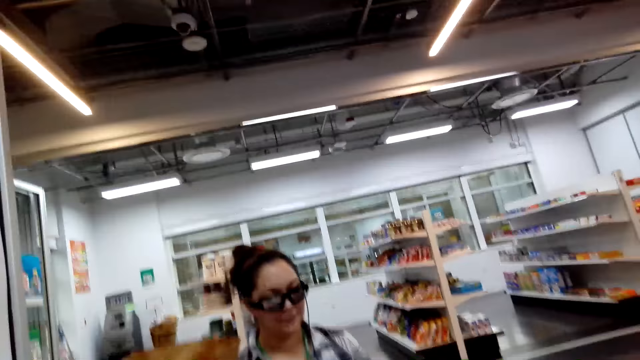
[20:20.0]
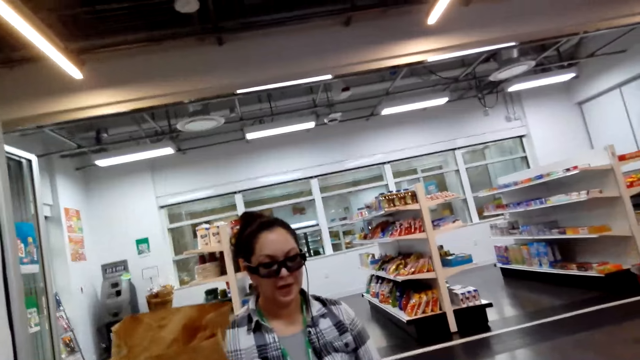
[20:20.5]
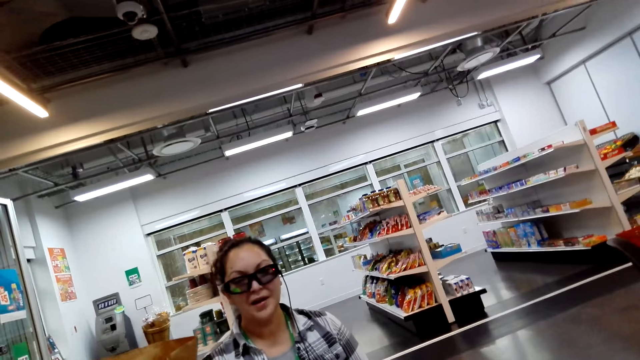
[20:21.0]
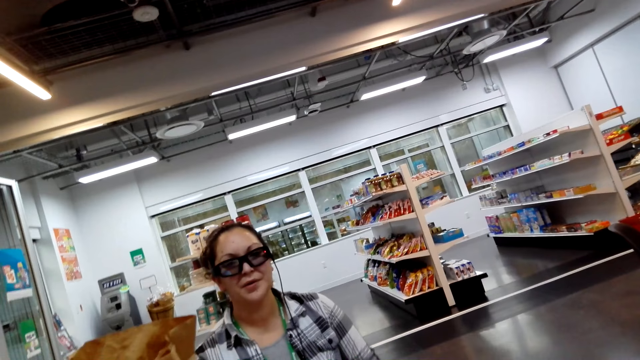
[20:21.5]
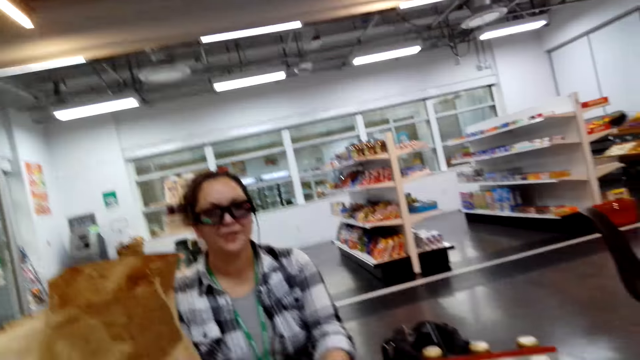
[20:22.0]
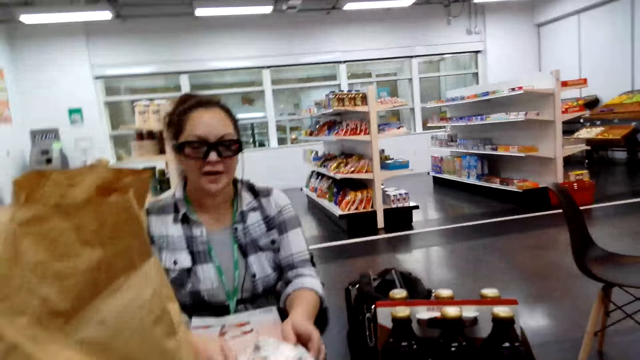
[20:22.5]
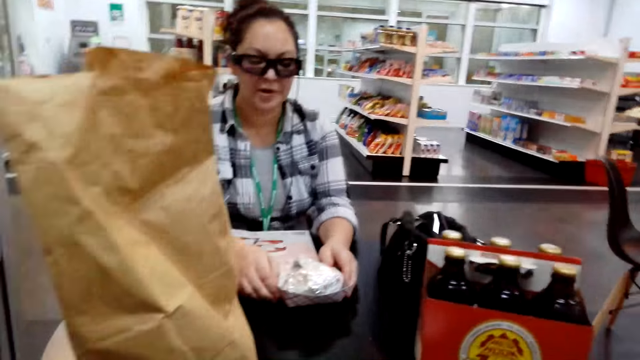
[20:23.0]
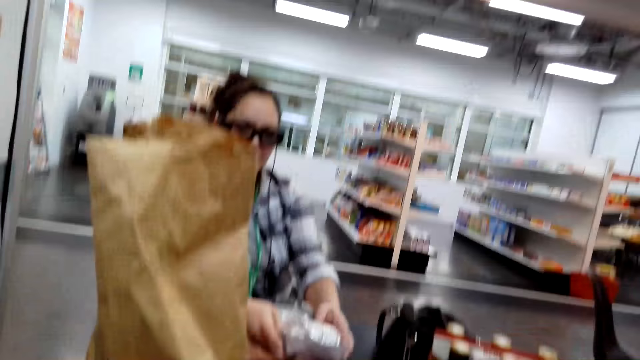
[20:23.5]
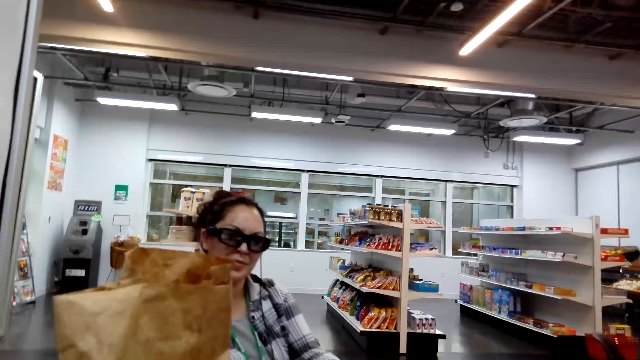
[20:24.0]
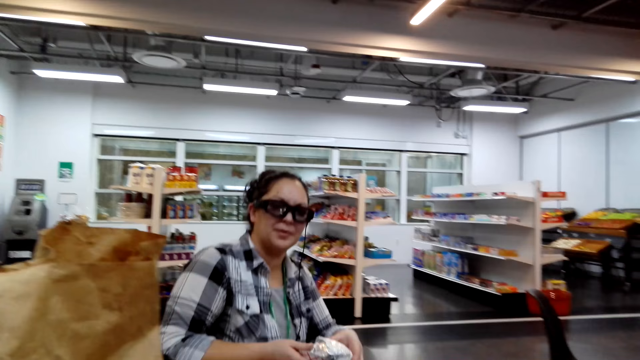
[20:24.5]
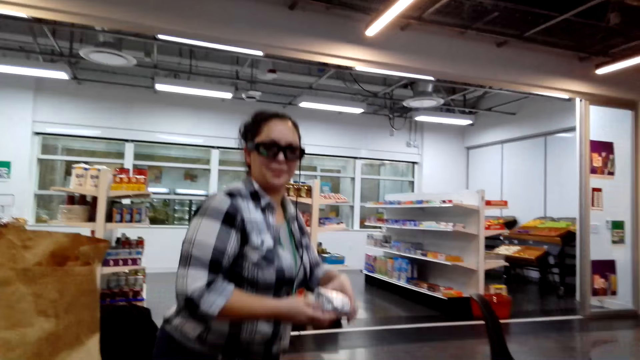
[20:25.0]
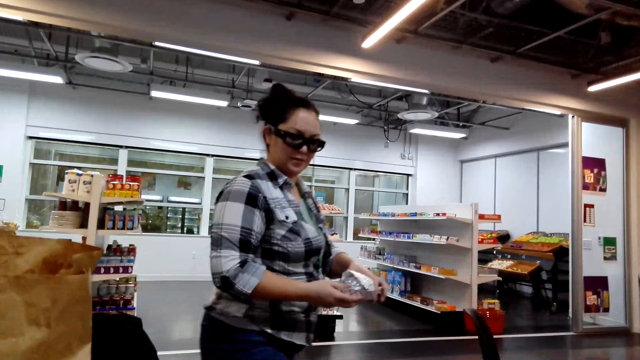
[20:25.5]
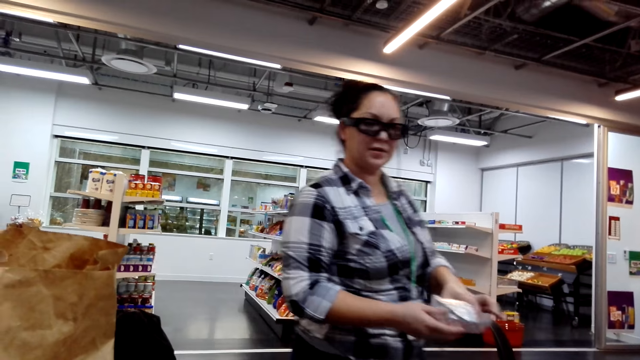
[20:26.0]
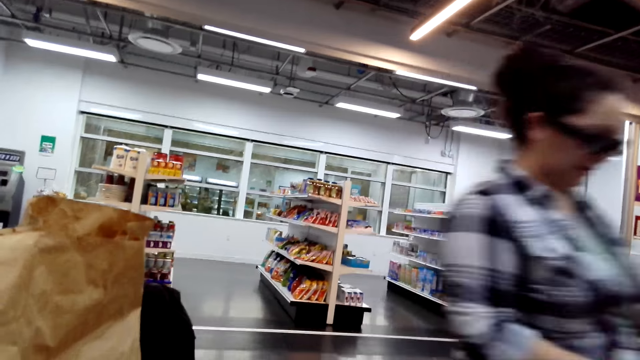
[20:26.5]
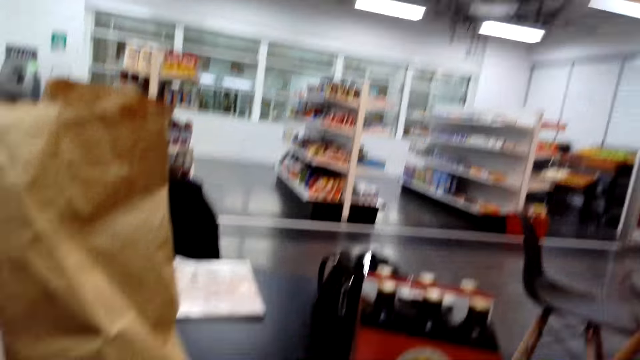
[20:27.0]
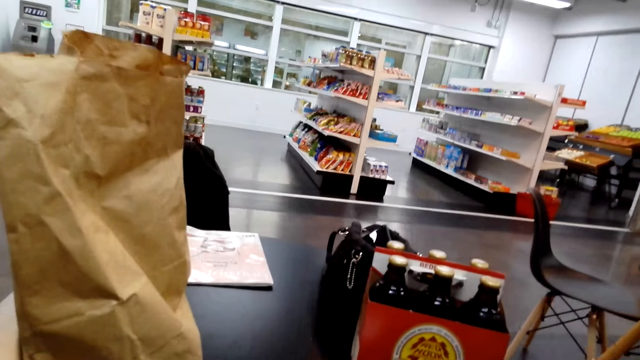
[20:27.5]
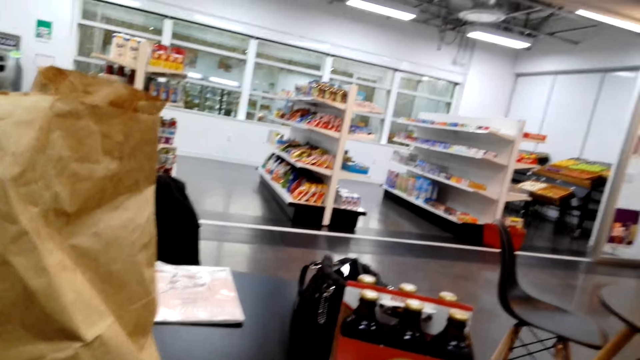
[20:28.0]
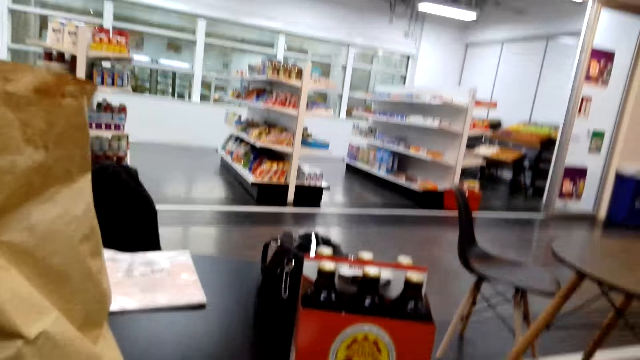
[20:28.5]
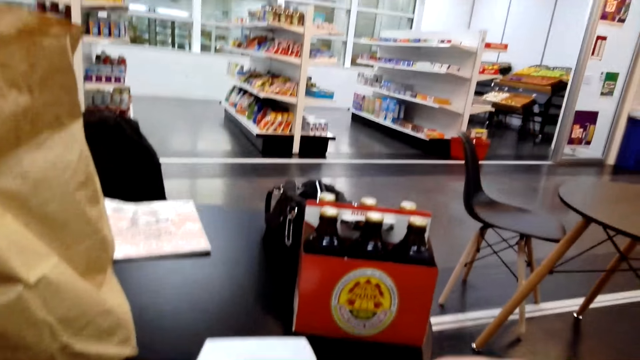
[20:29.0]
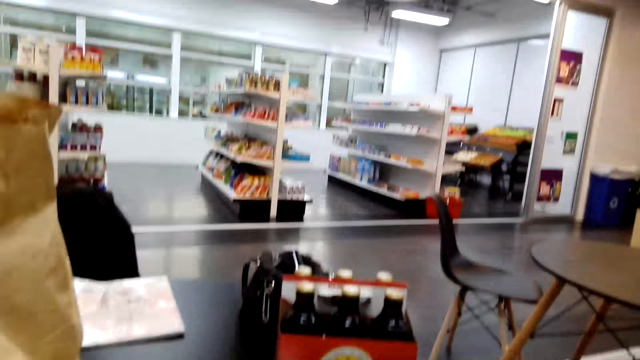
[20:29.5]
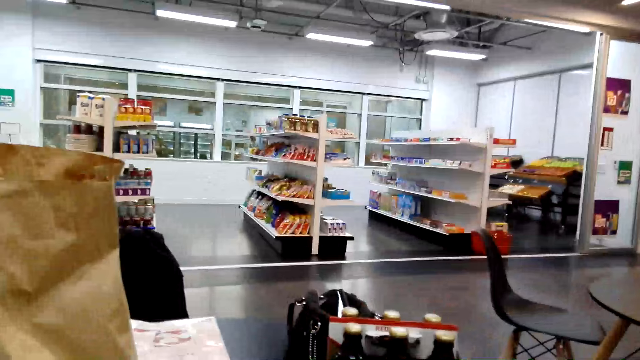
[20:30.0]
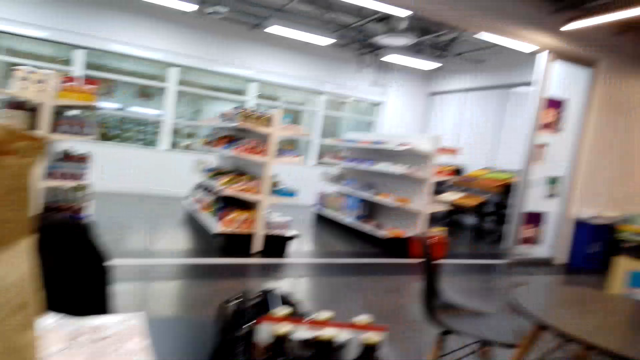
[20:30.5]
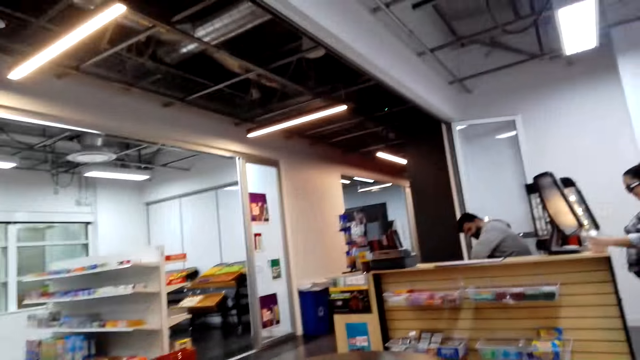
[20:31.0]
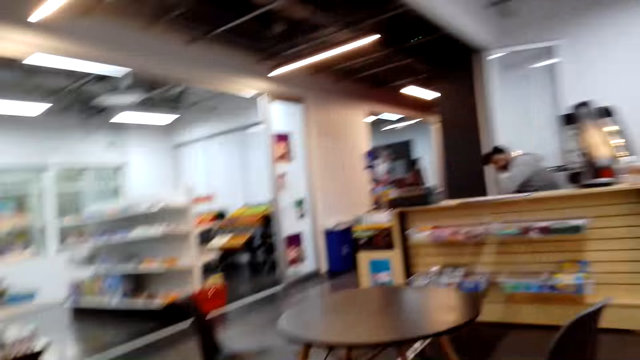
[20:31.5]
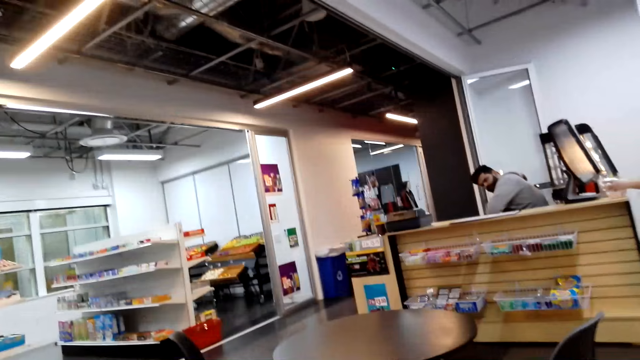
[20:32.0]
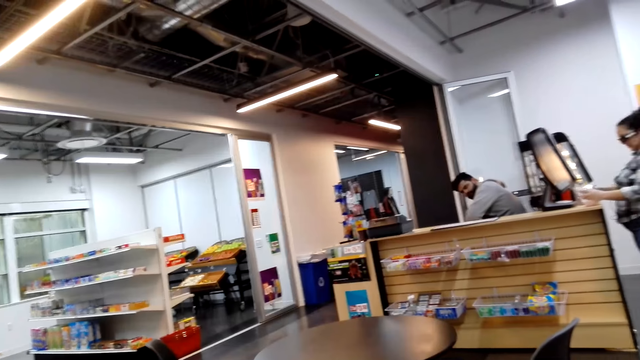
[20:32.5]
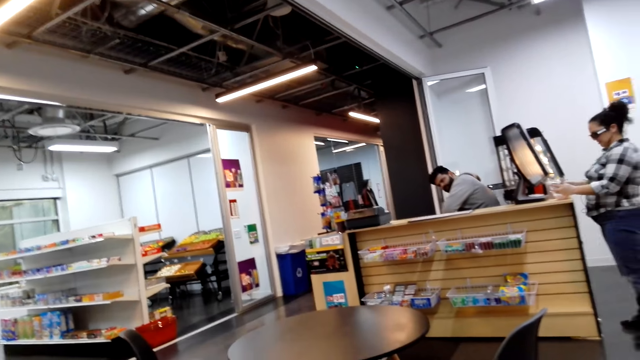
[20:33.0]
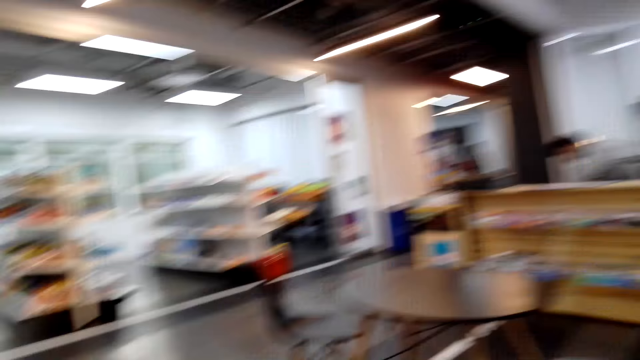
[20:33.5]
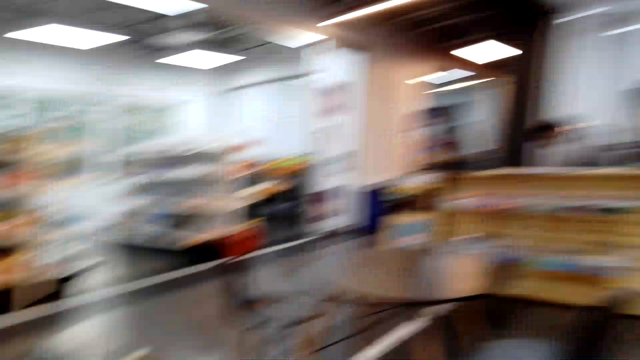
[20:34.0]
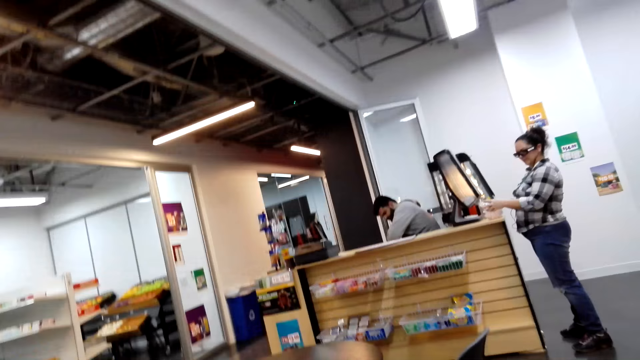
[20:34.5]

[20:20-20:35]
The camera wearer talks with a woman. The woman picks up a dish of something and walks to the counter. The camera wearer talks with the woman.

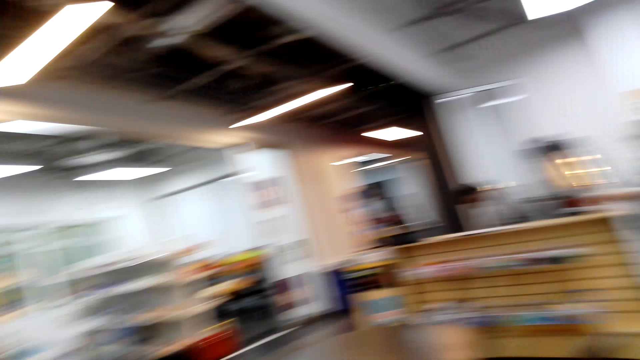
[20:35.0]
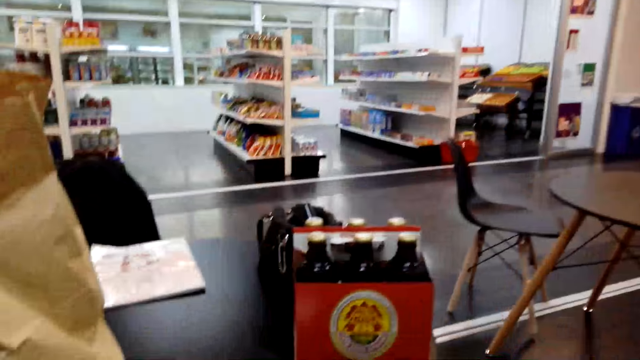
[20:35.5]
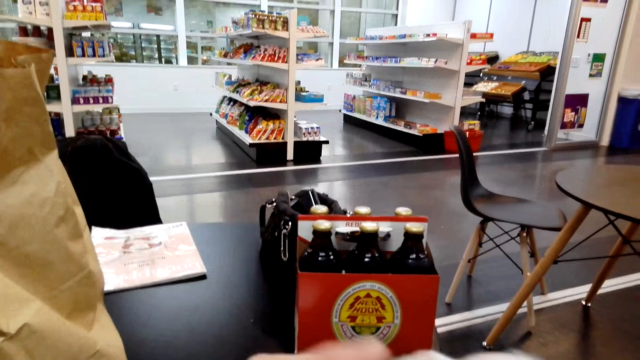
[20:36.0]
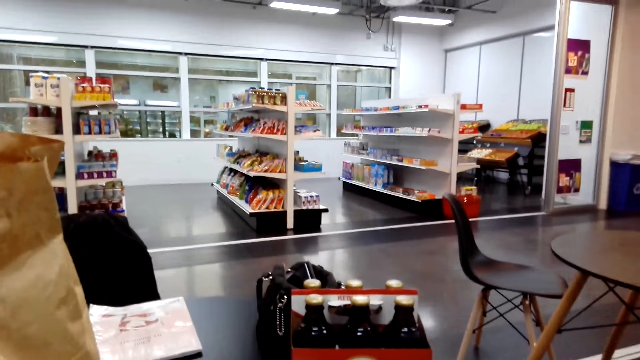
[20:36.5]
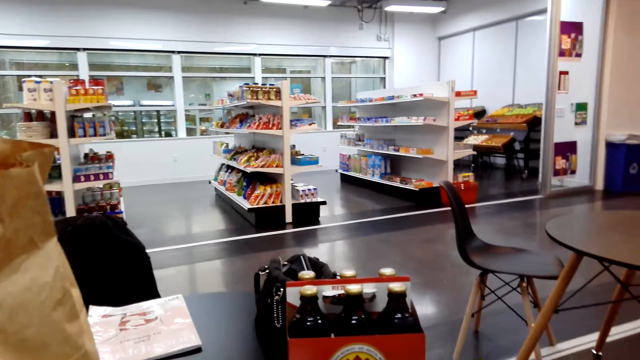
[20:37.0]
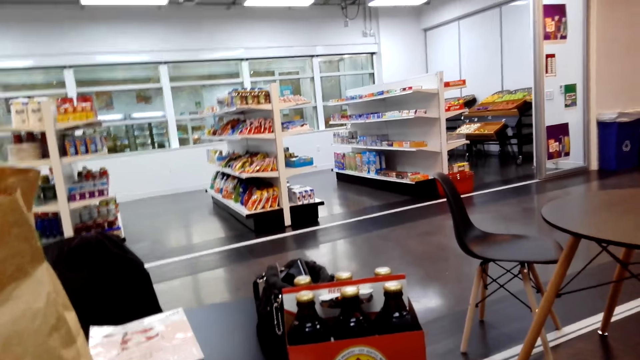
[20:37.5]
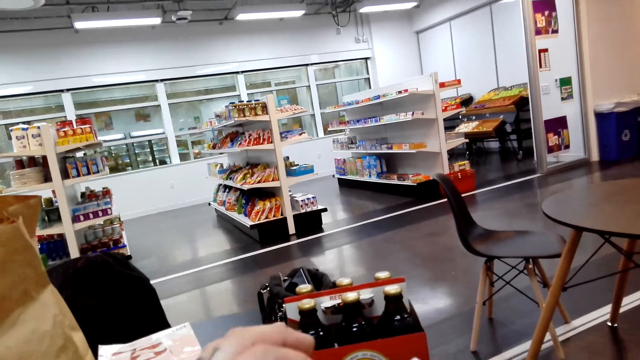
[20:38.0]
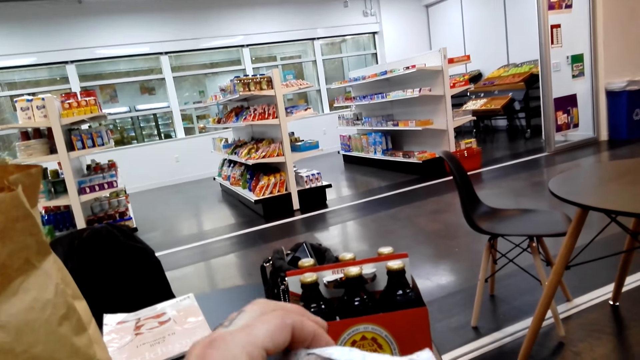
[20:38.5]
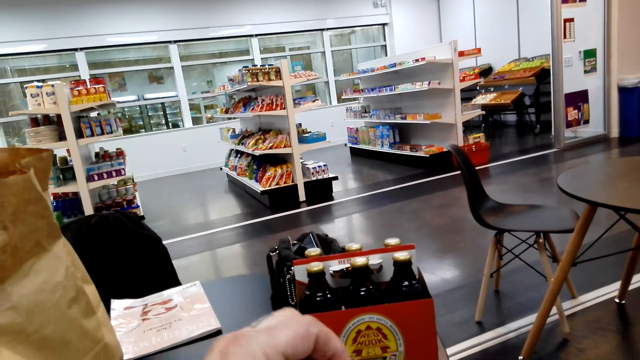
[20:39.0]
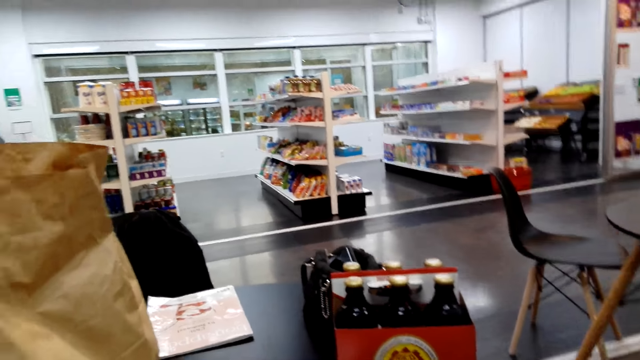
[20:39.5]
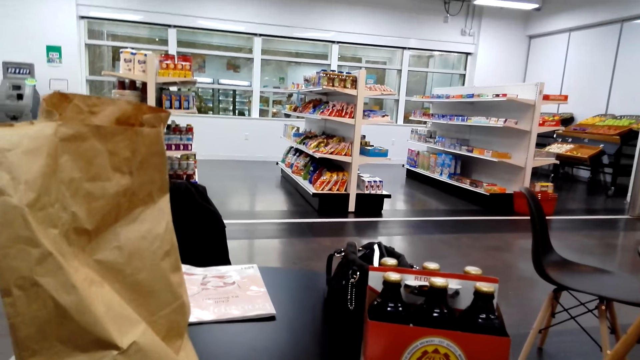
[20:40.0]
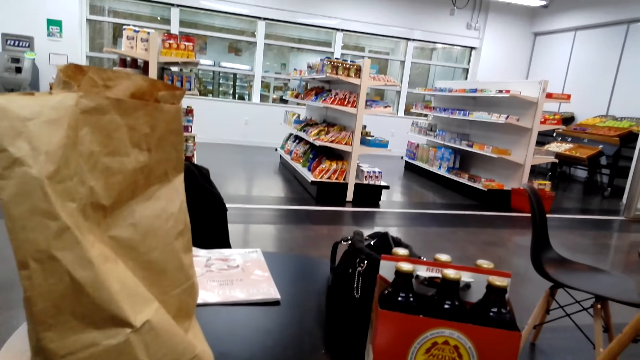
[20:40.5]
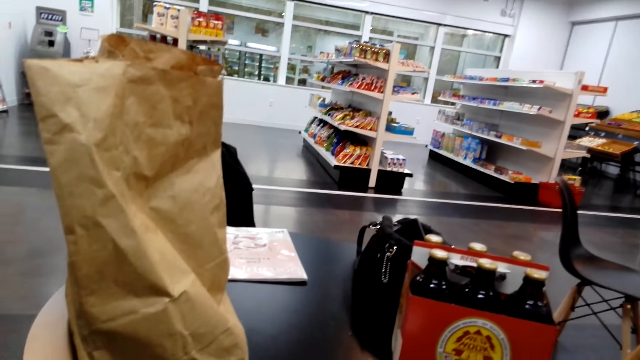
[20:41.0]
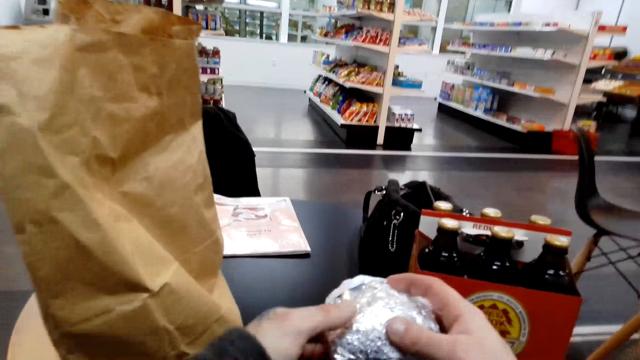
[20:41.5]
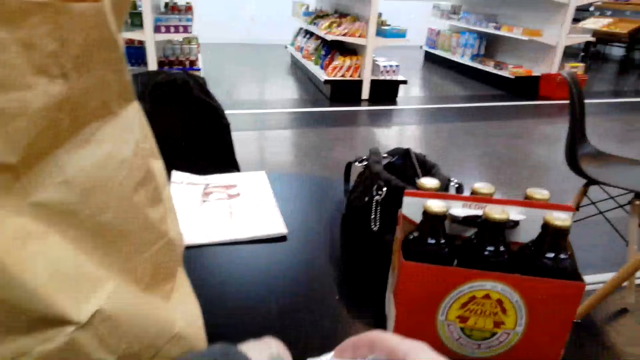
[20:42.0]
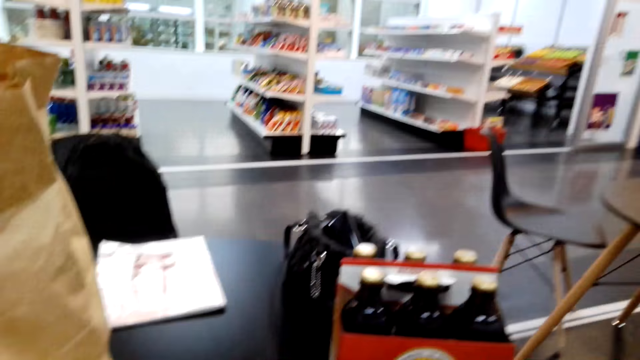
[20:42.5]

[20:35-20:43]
The camera wearer picks up something.
